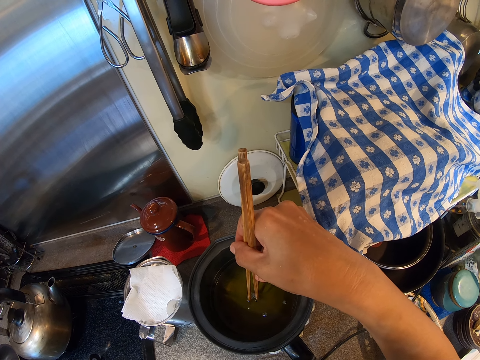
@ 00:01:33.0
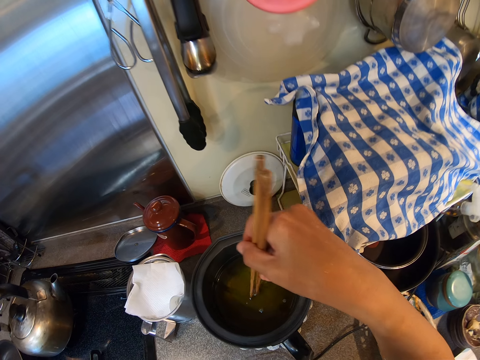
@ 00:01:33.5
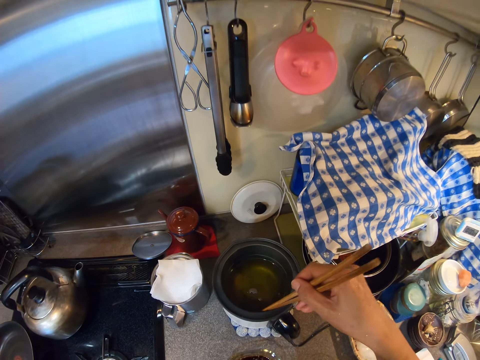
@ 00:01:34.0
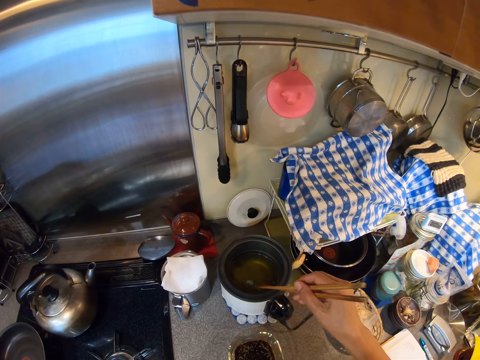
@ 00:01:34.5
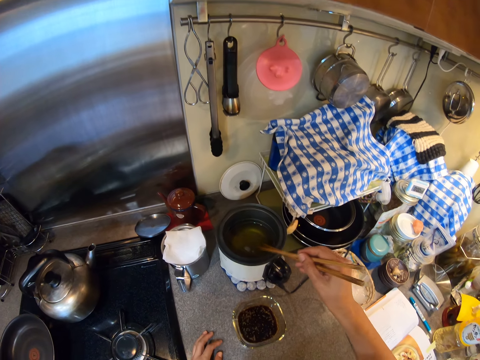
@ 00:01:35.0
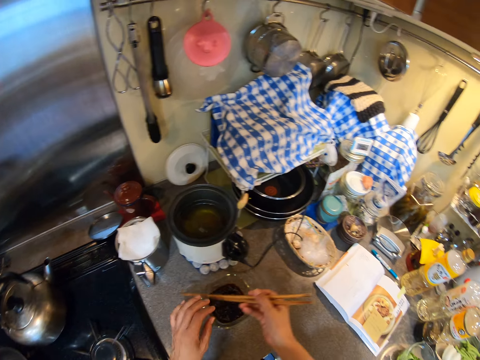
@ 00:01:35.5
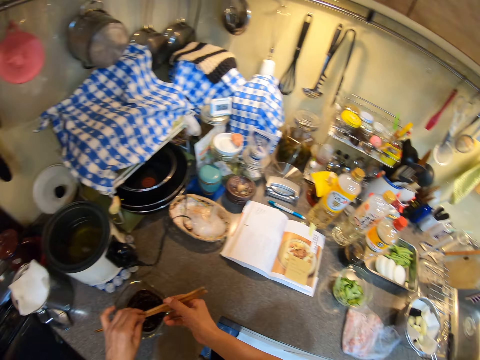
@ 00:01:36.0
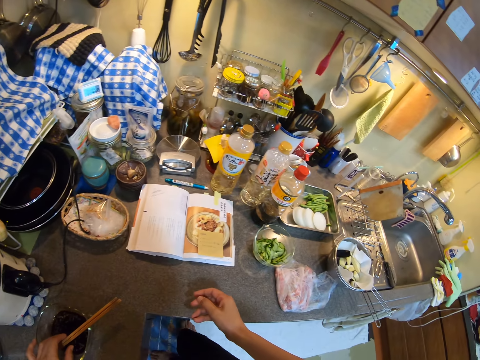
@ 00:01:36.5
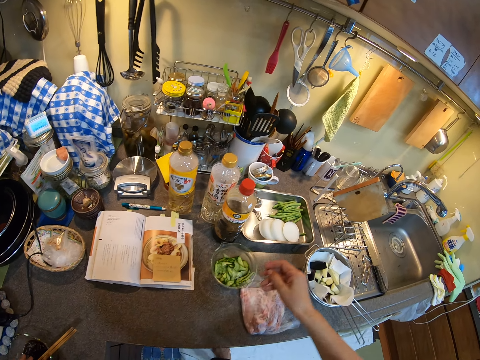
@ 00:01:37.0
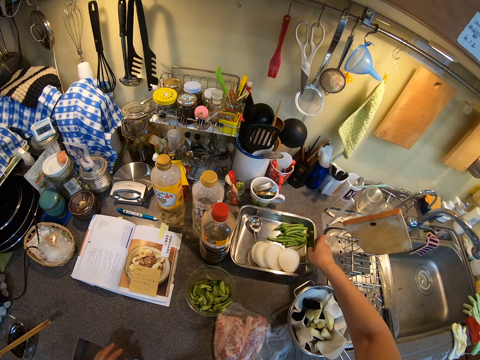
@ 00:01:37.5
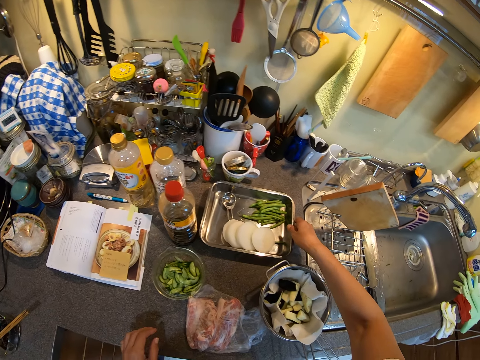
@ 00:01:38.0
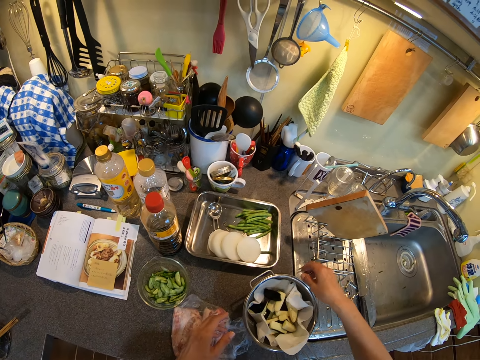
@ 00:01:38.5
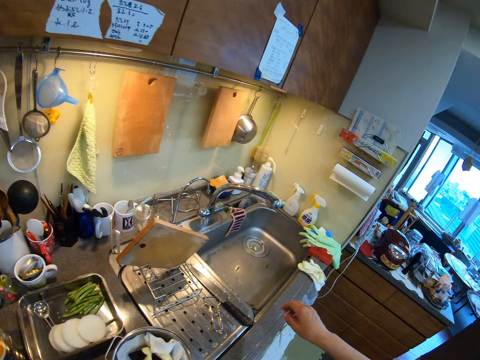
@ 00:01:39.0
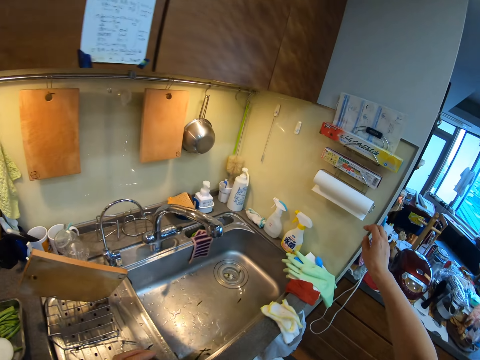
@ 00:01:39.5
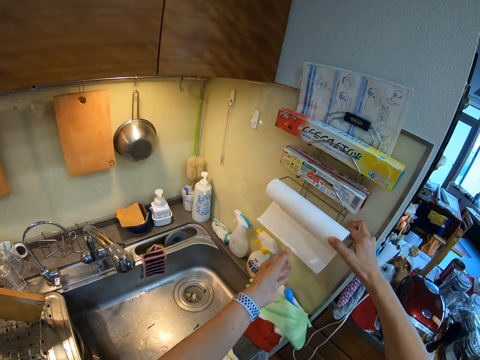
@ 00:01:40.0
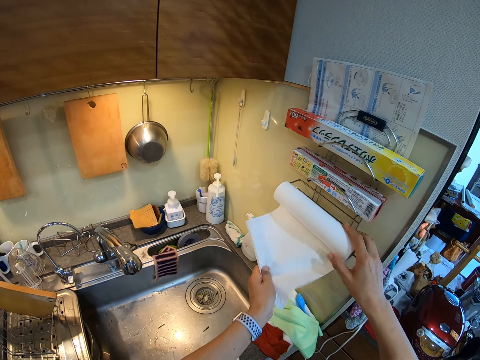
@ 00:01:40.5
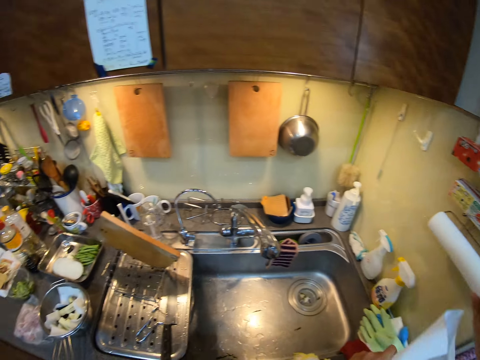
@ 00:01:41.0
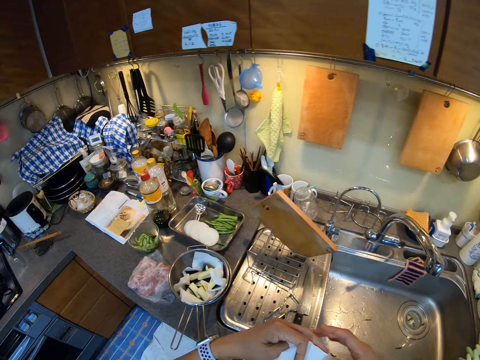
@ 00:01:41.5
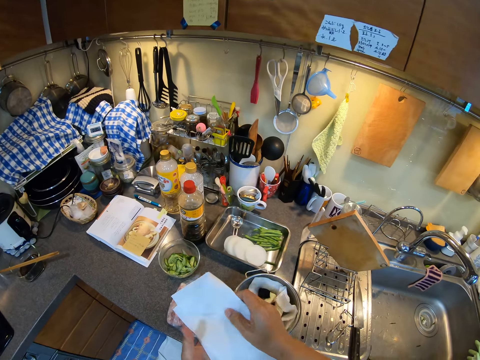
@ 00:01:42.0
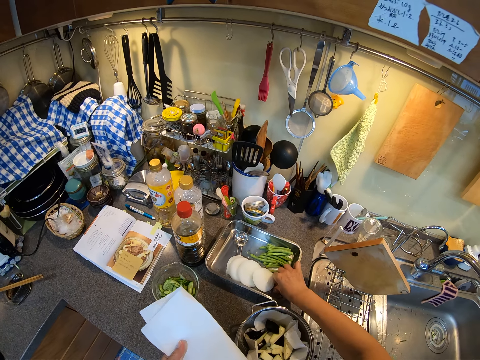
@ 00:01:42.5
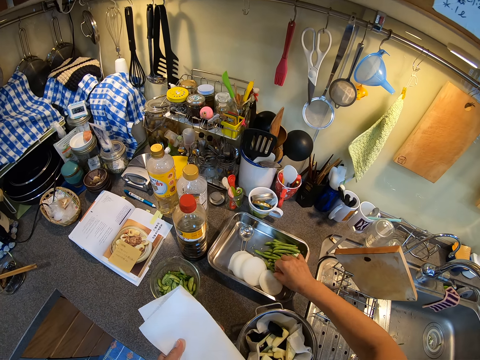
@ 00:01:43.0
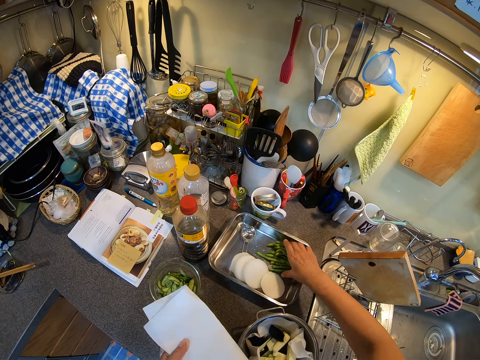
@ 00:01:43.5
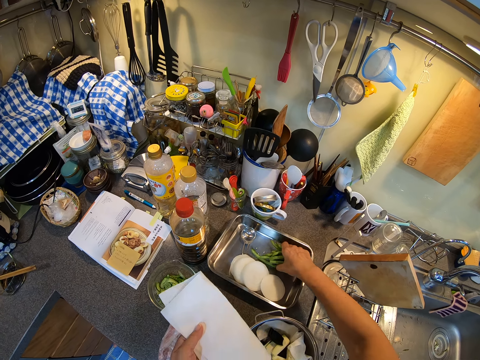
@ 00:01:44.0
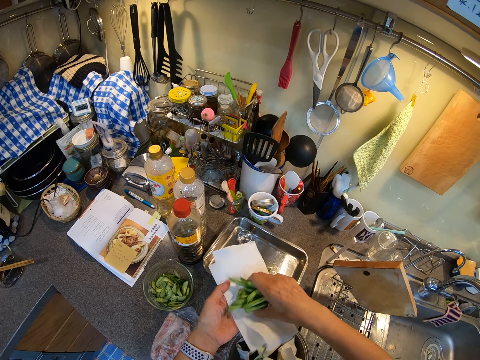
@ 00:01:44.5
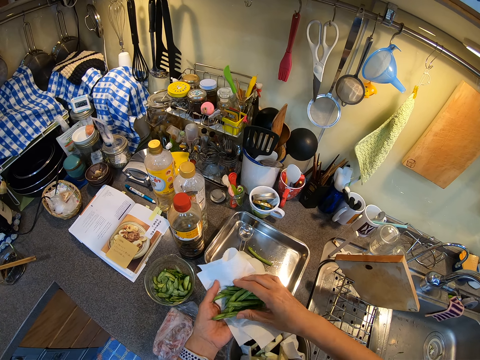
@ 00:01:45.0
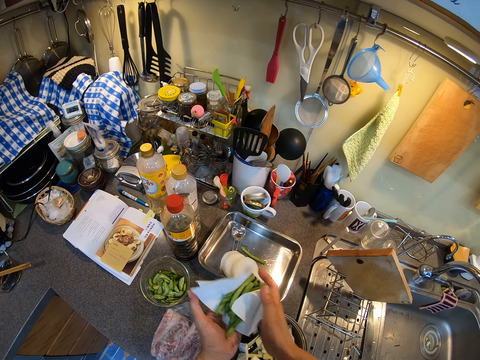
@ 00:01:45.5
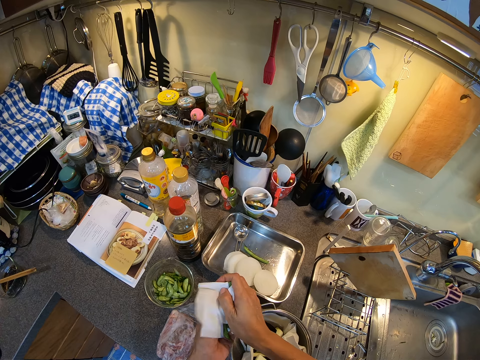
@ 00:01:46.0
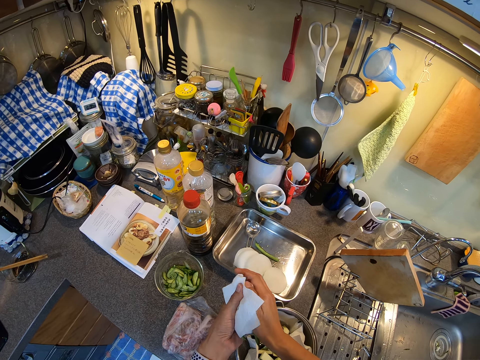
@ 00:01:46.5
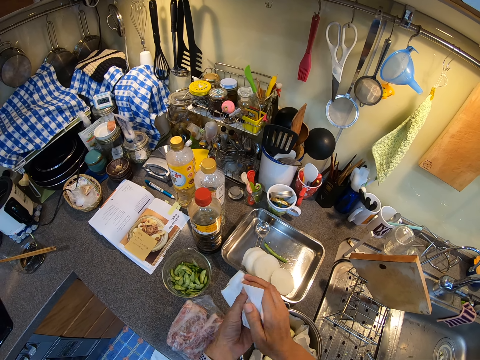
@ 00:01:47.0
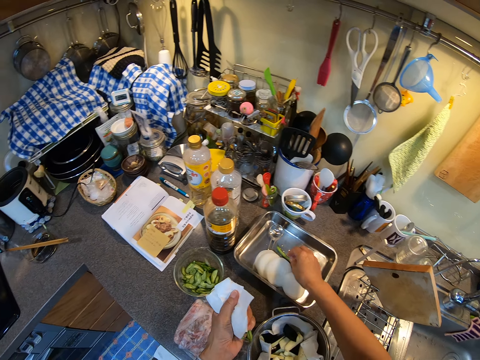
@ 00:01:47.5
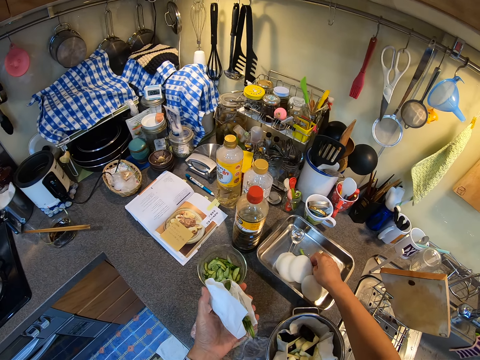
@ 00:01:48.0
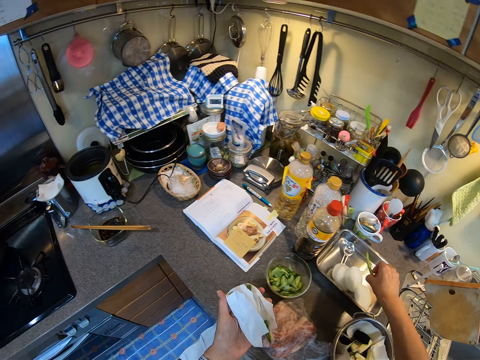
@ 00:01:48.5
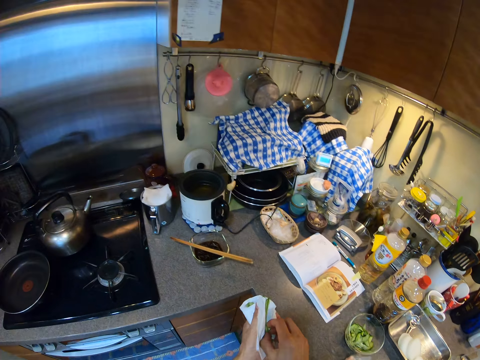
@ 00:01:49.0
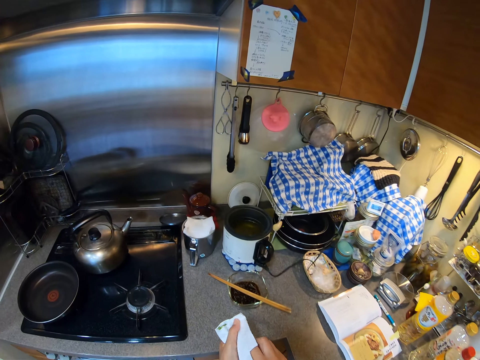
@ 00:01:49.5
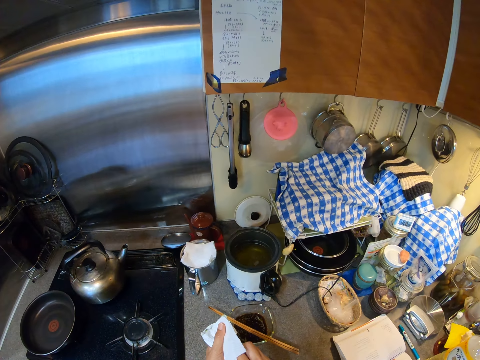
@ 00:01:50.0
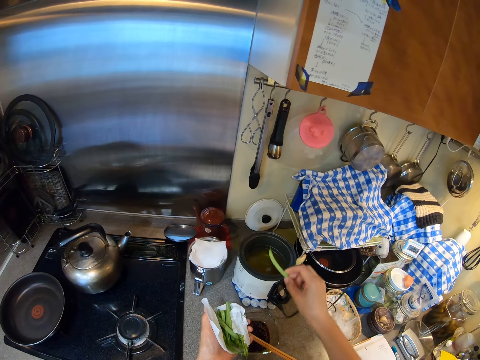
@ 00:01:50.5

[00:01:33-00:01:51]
The camera wearer lifts the sticks up and knocks on the pot. They lay the chopsticks on the bowl. They hold the sticks, move hands. They touch the tray. They touch the pot. They cut the paper towel. They hold the paper, move hand up, lift the paper. They pick the vegetables in the tray. They fold the paper. They hold the onion. They put the vegetables on the paper towel. They dry the vegetables with the paper towel. They pick a vegetable in the tray. They dry the vegetable.

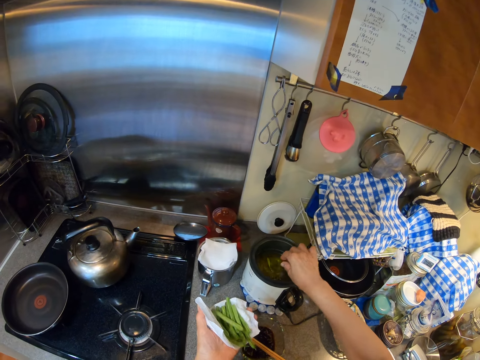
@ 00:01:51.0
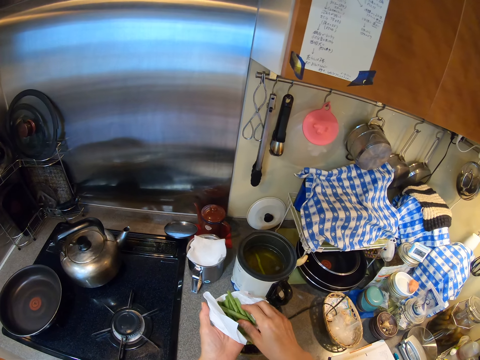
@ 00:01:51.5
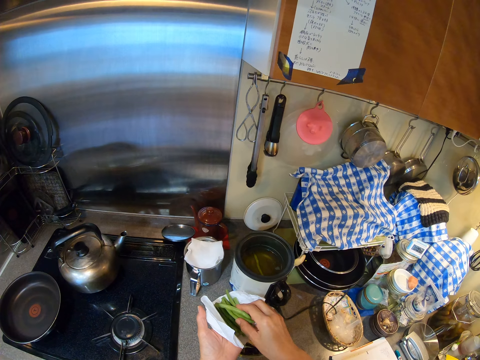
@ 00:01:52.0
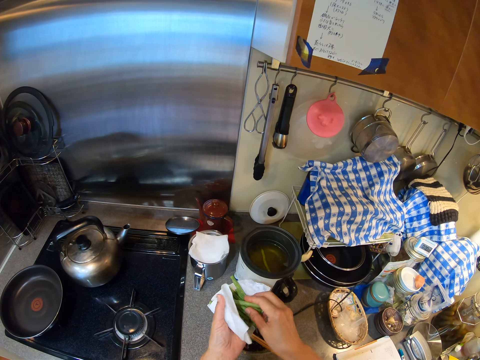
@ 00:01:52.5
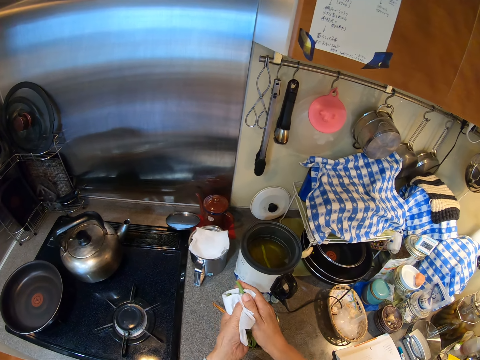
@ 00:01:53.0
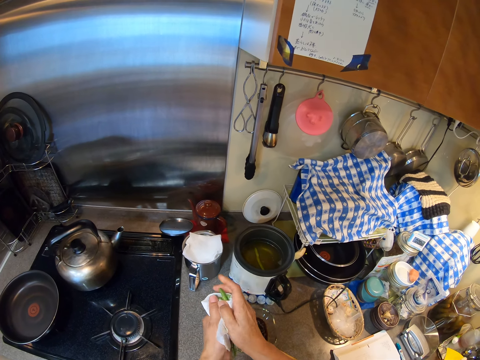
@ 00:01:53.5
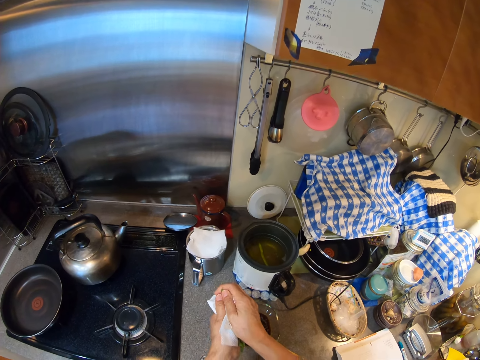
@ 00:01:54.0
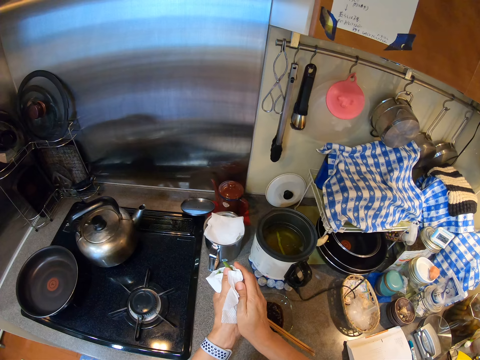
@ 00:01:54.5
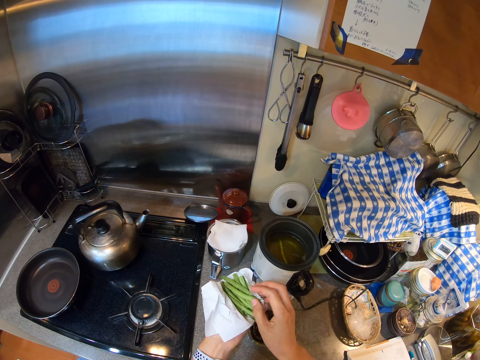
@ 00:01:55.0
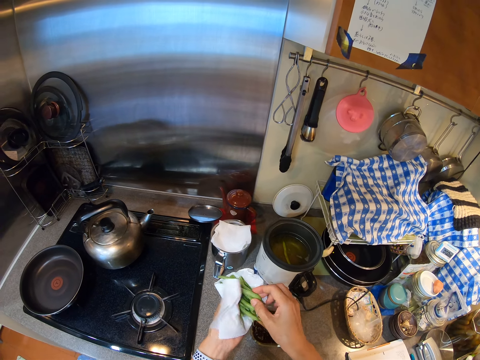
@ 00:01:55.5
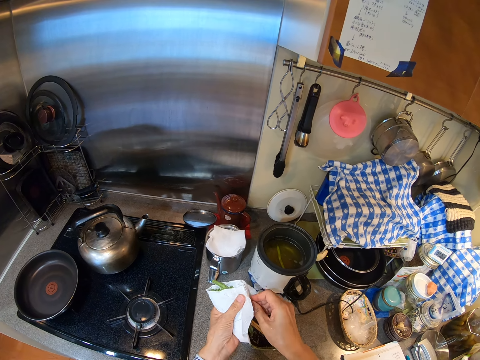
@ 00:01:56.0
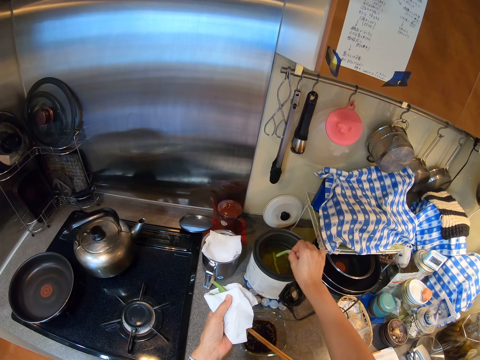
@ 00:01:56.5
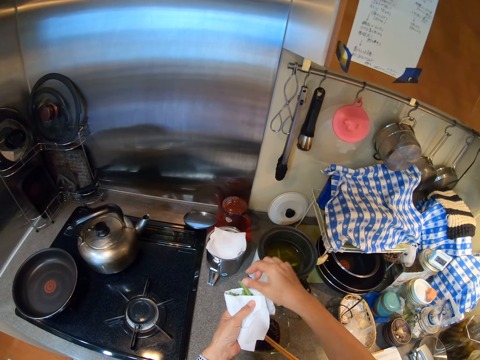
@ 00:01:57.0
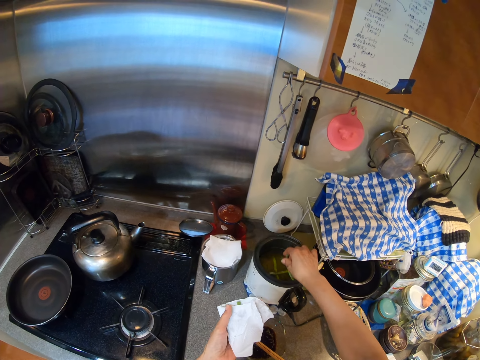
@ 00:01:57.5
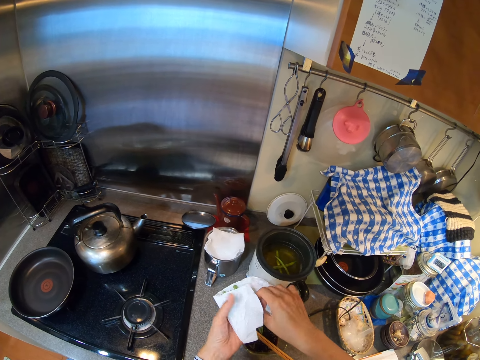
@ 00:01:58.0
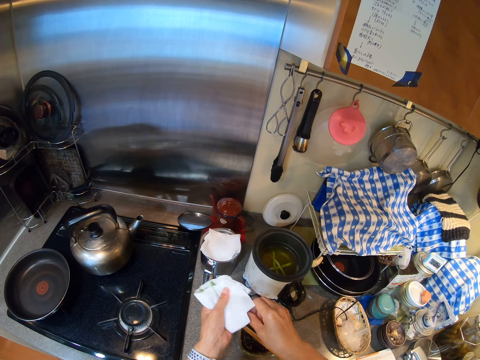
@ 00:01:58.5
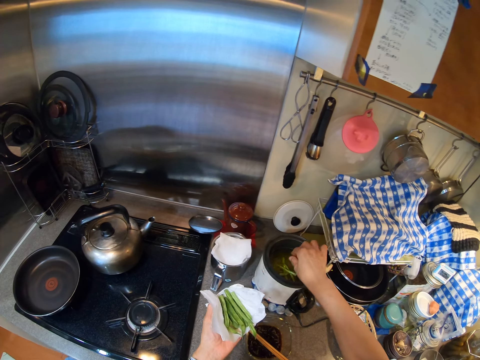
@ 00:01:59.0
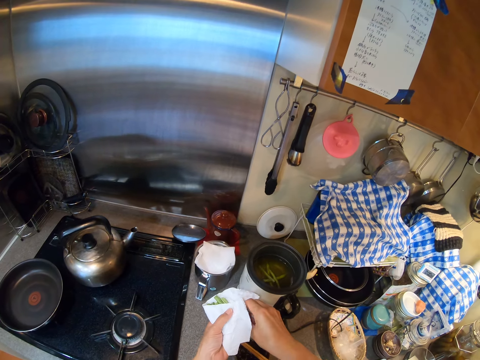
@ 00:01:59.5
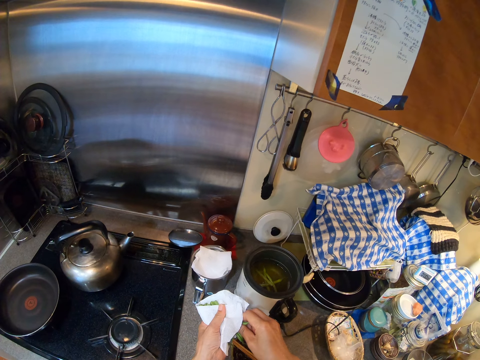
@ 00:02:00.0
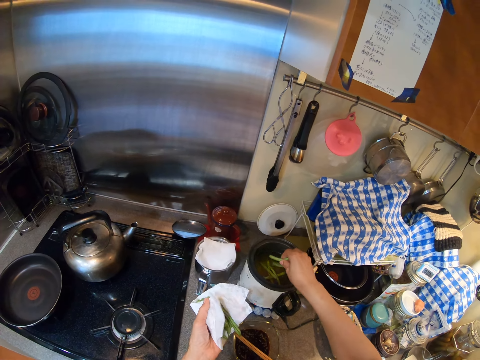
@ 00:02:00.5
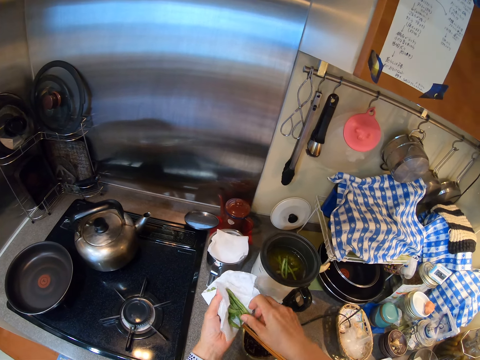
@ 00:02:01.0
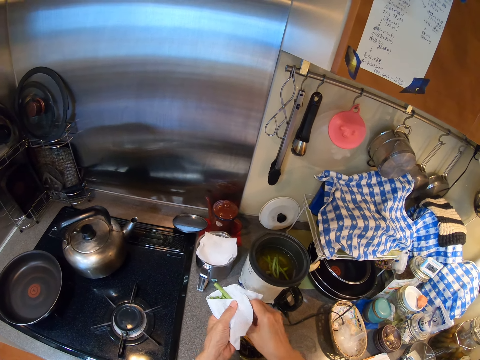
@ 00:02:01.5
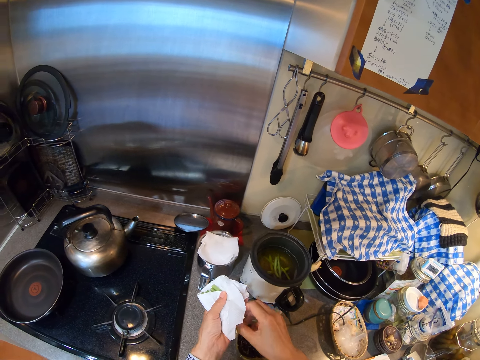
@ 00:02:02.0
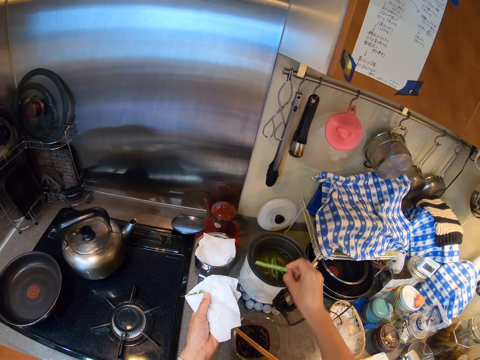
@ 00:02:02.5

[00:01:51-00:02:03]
The camera wearer puts the vegetable in the deep fryer. They pick the vegetables. They dry the vegetables. They put the vegetable in the deep fryer. They wipe the vegetable. They put the vegetable in the deep fryer. They dry the vegetable. They dip the vegetable in the oil. They wipe the vegetables.
